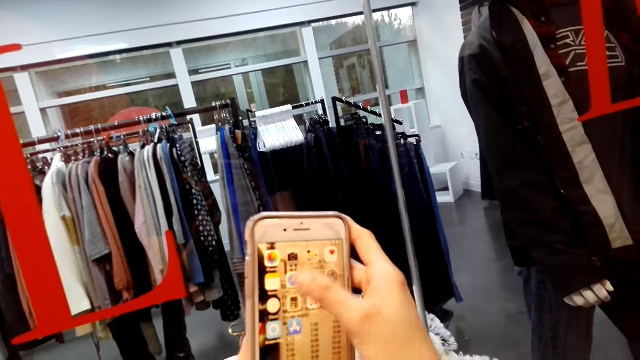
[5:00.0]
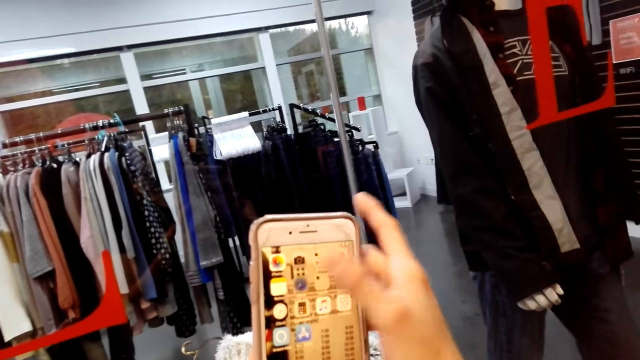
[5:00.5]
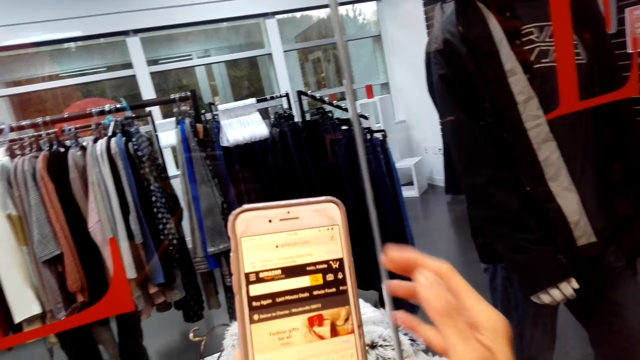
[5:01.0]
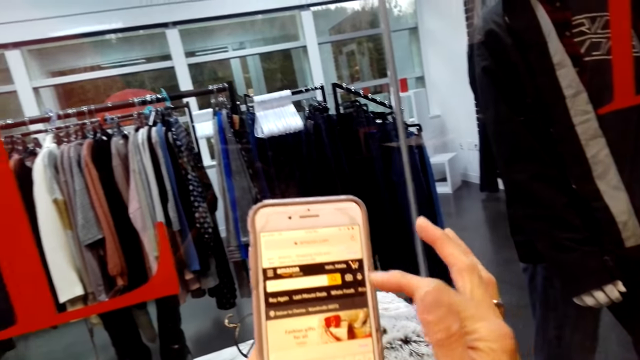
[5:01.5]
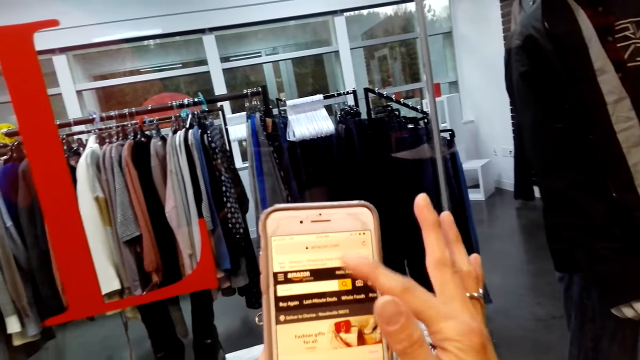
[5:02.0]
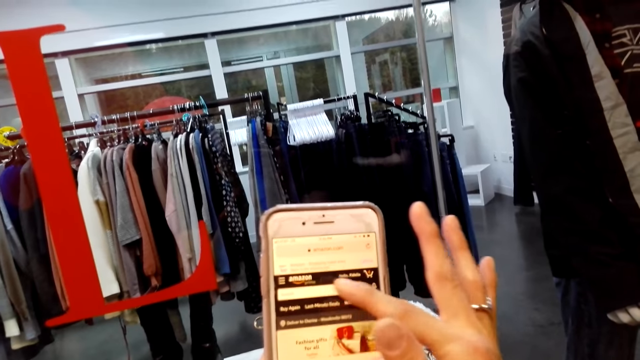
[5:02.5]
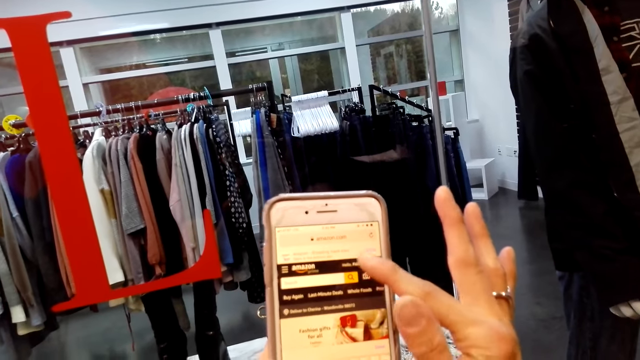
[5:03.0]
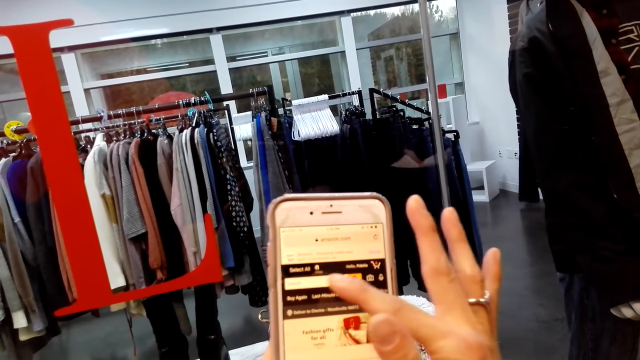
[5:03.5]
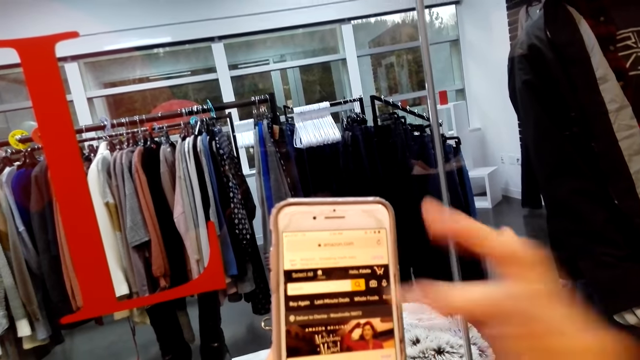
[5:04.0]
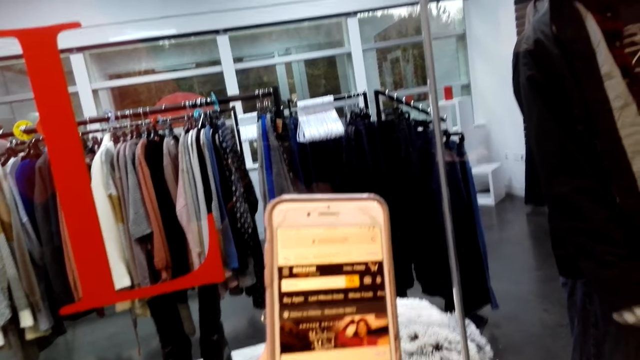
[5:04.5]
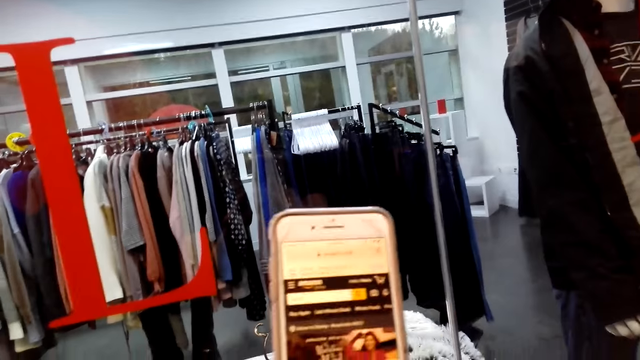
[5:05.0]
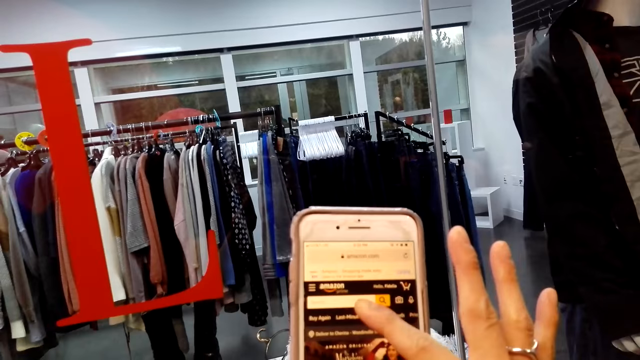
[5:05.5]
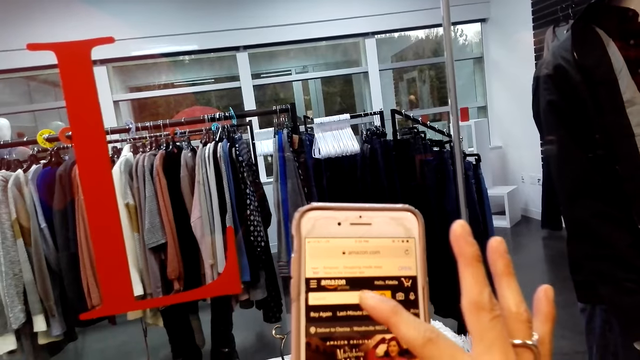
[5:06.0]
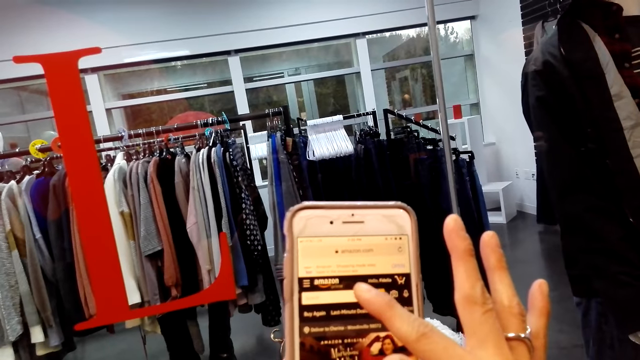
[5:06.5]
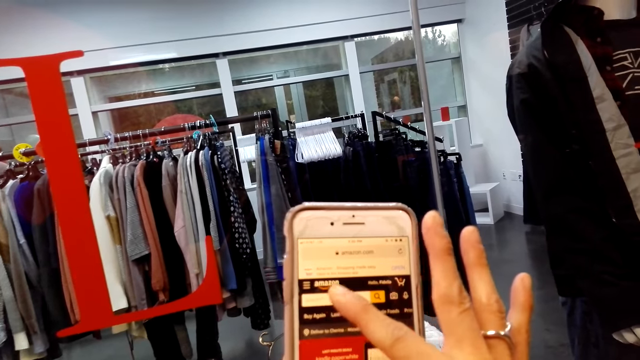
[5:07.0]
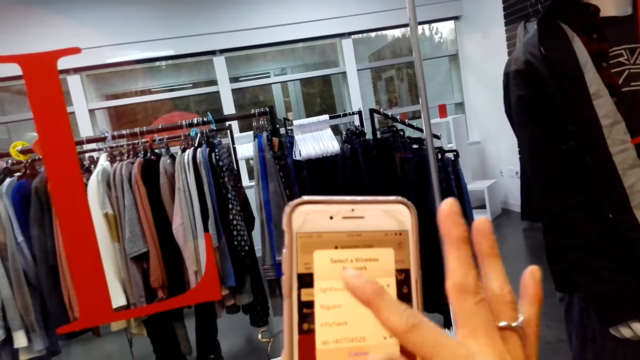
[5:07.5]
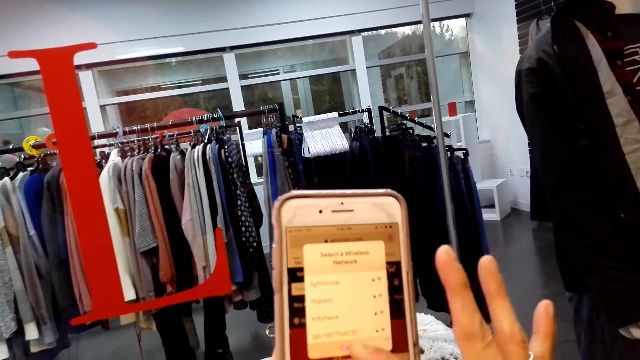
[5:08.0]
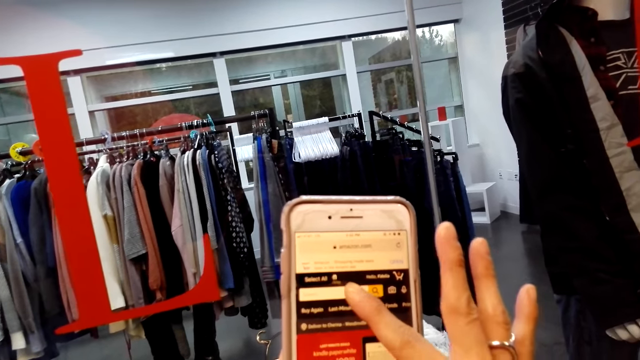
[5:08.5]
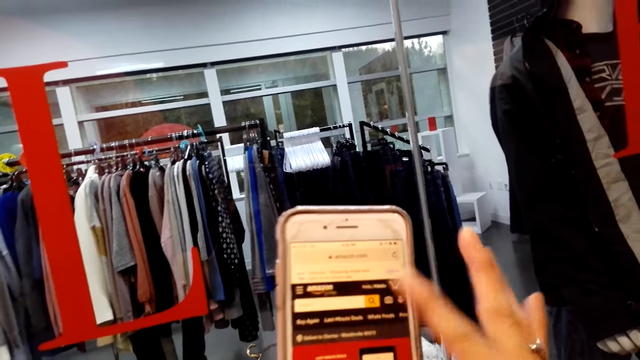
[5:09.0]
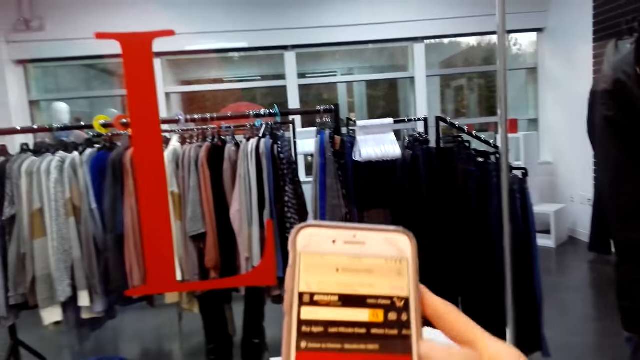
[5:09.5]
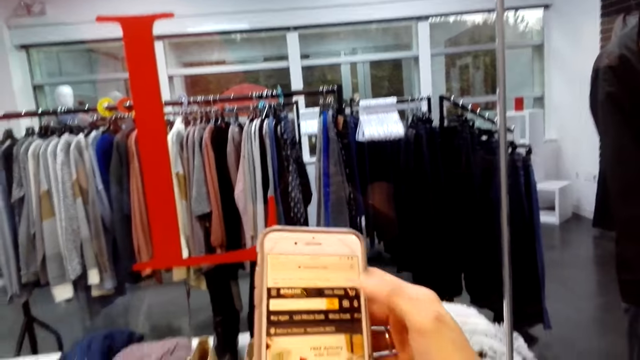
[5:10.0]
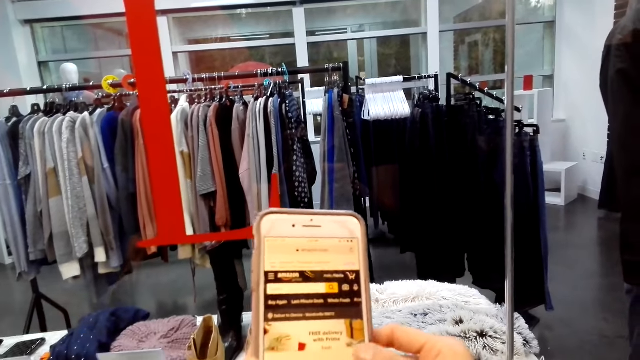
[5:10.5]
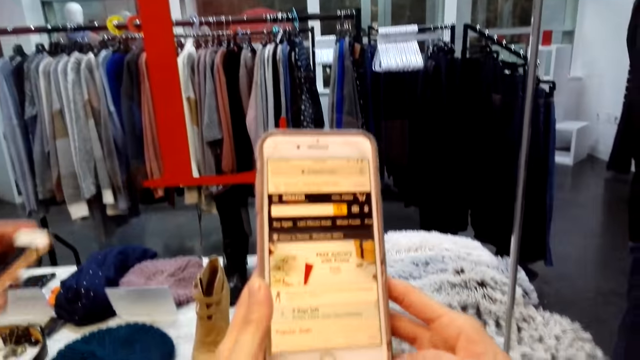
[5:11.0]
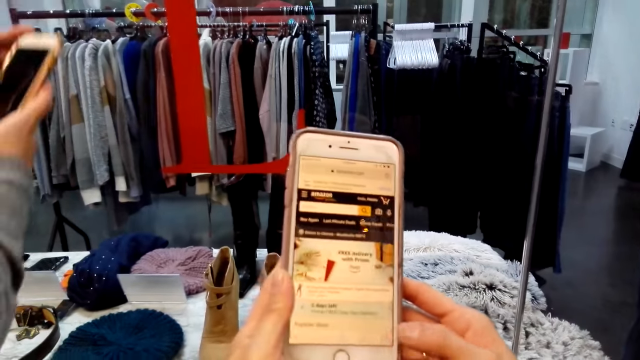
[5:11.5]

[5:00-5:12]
The camera wearer taps the phone. They tap on the phone.

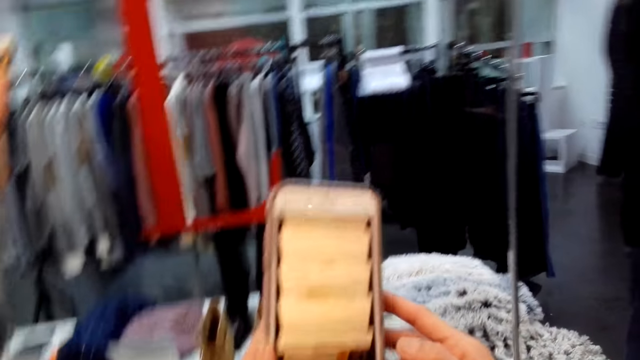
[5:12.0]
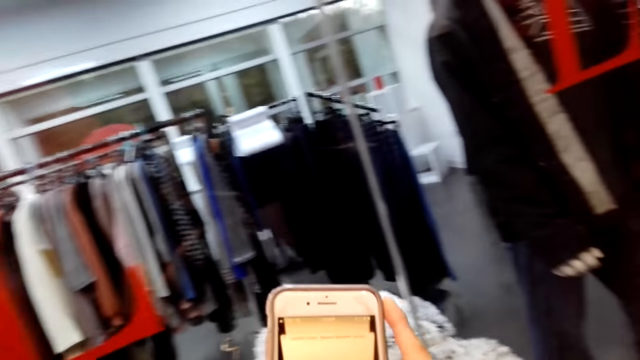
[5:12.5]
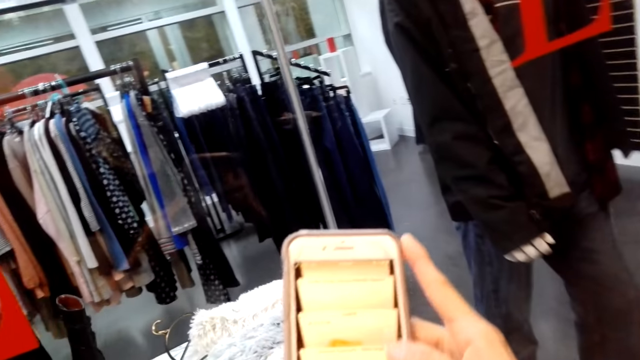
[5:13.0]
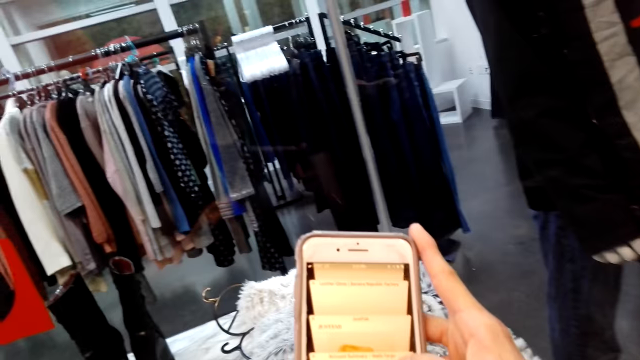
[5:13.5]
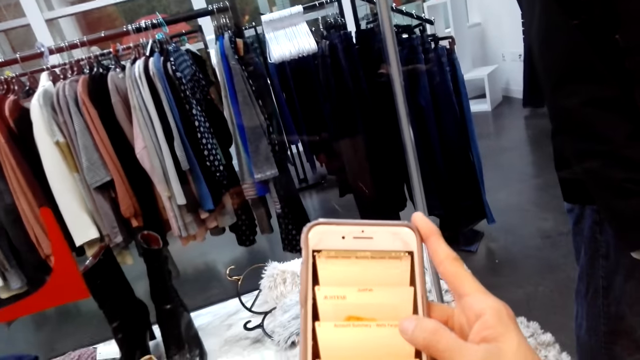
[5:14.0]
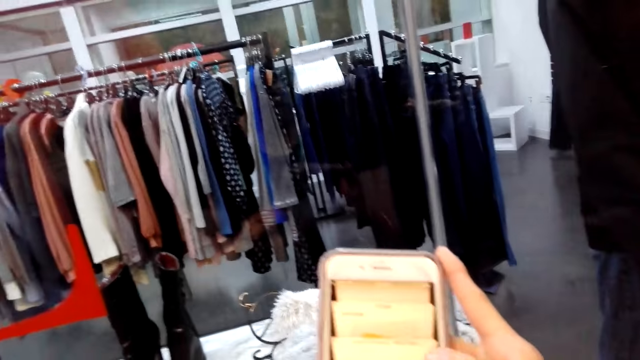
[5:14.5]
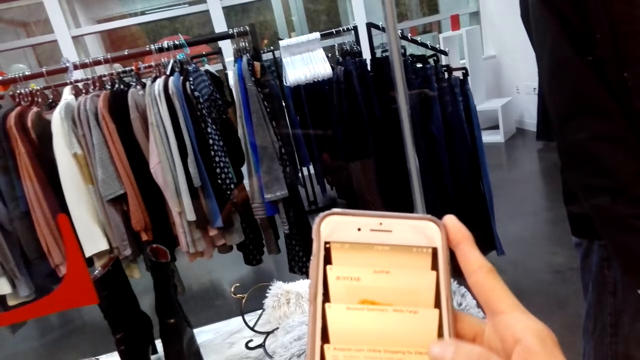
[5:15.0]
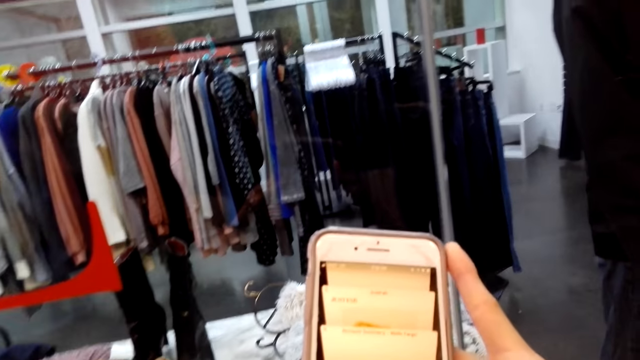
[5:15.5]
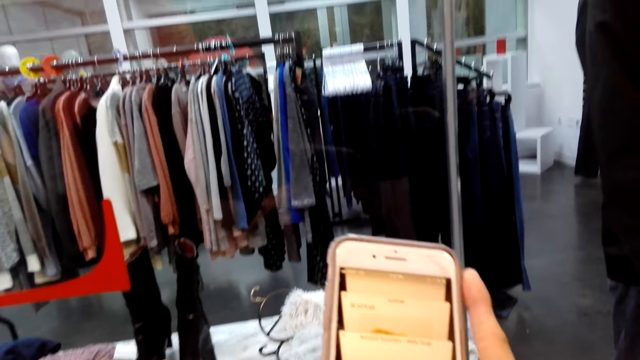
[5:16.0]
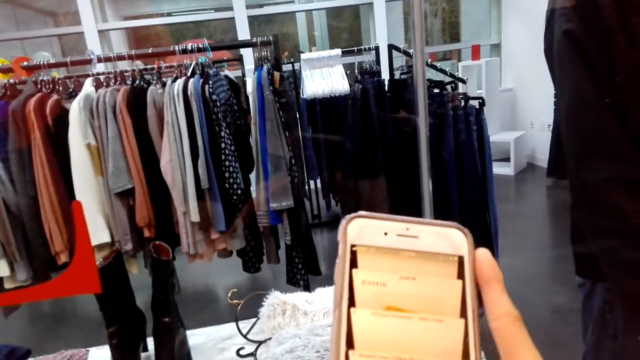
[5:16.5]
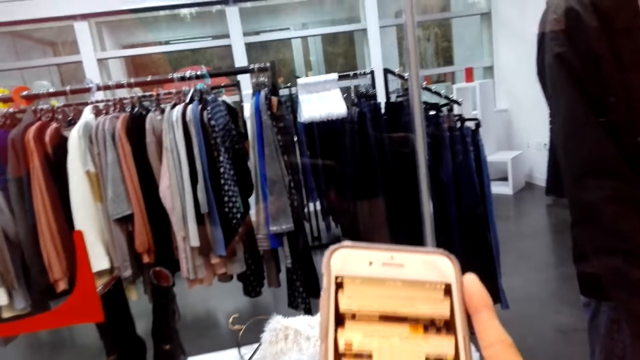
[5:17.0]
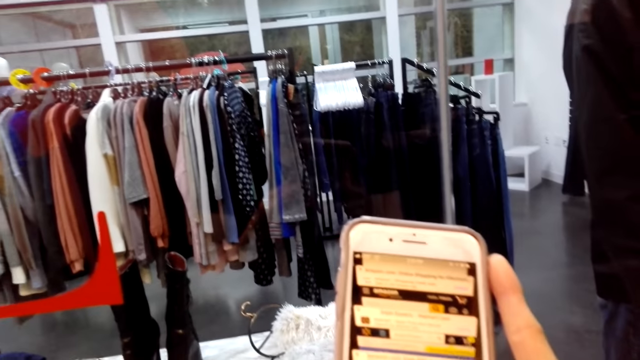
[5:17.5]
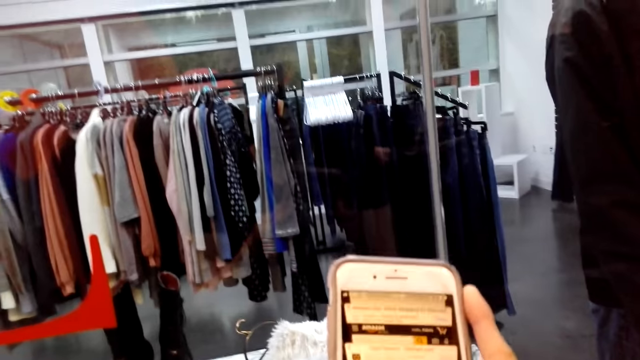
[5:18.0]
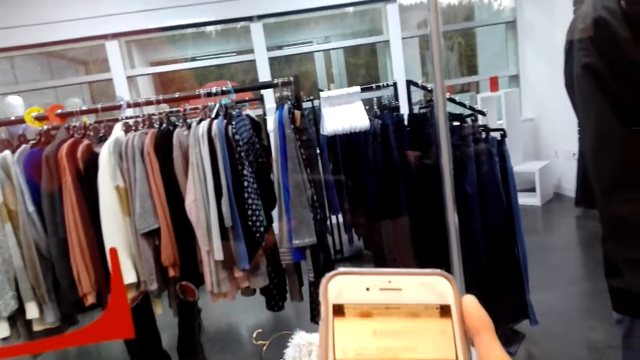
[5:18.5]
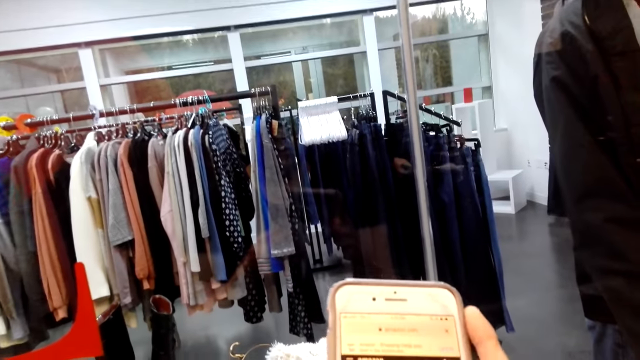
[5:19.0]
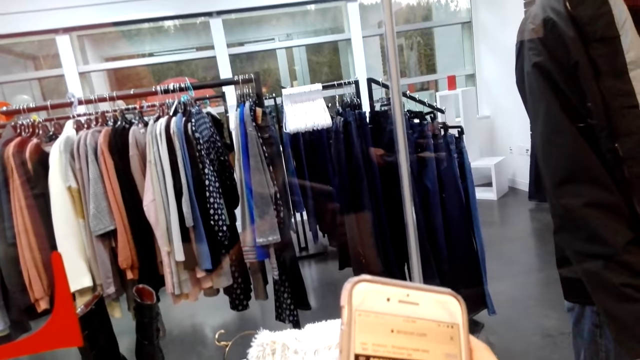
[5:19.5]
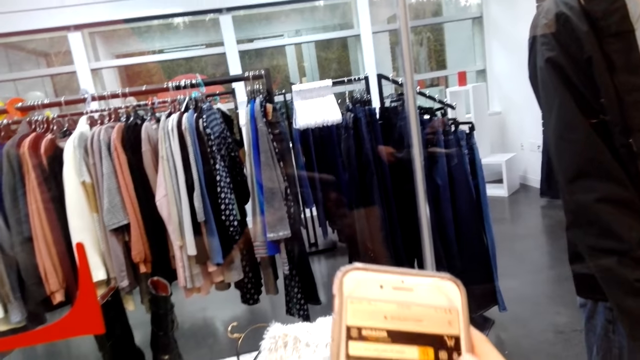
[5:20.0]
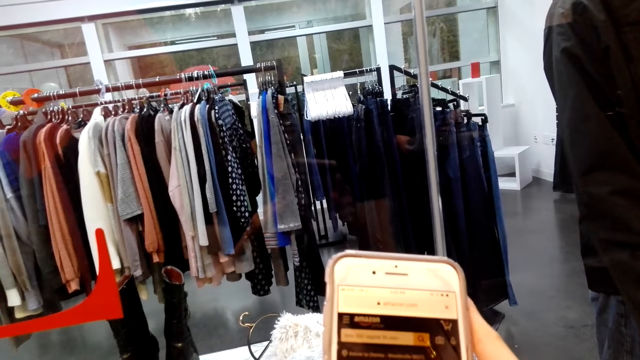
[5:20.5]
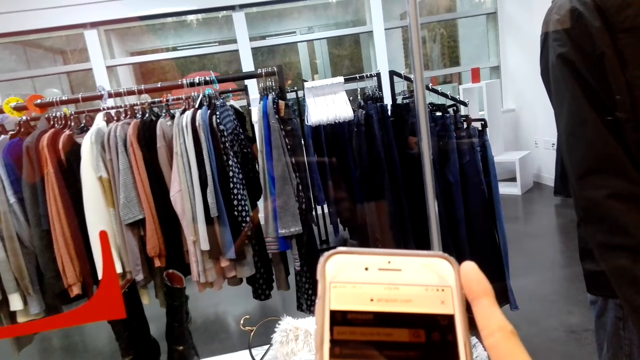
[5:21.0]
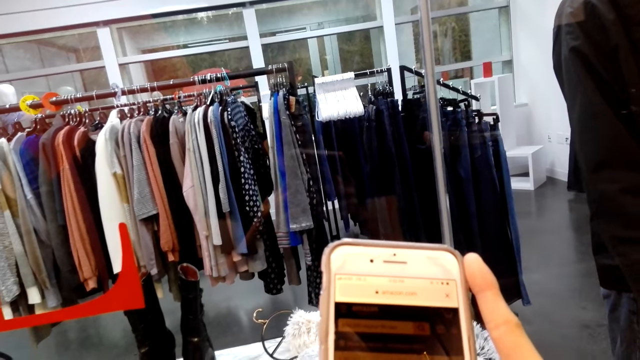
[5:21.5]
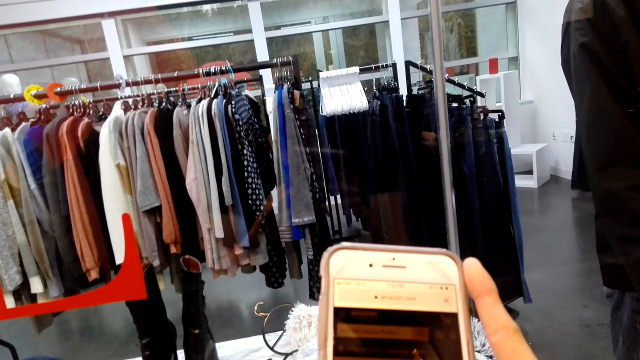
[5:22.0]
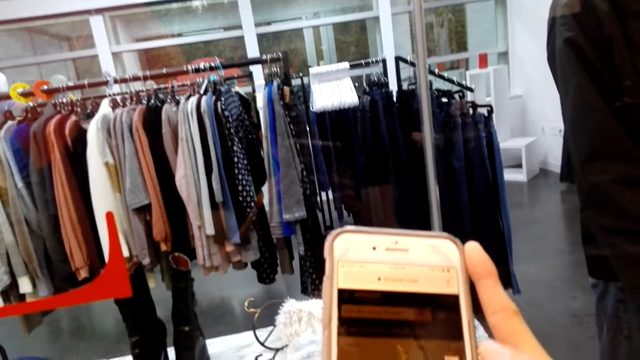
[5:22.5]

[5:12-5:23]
The camera wearer scrolls her phone.
